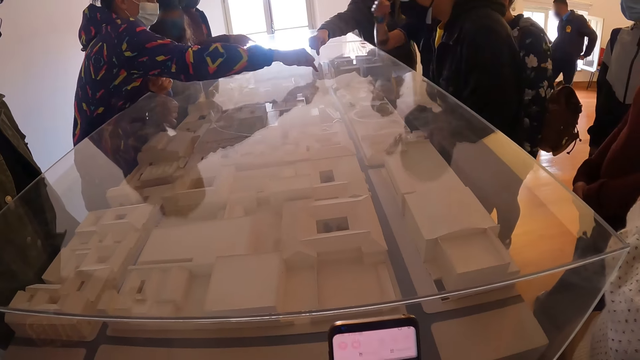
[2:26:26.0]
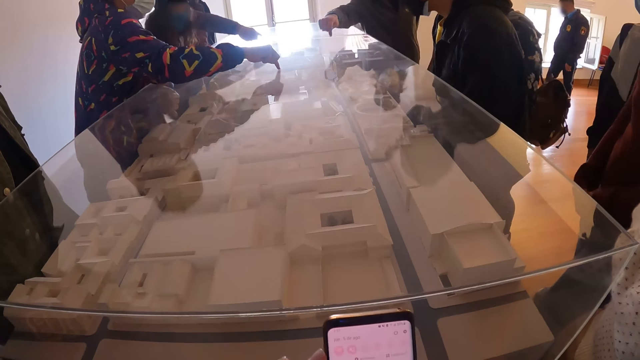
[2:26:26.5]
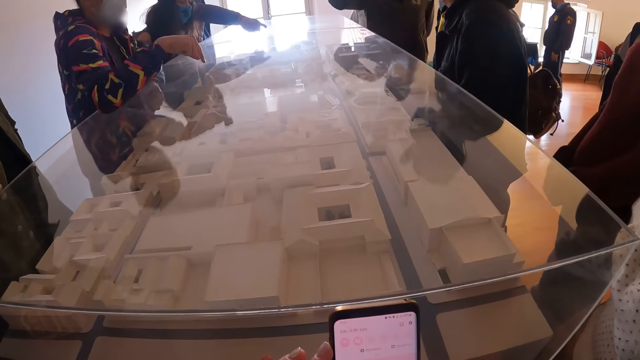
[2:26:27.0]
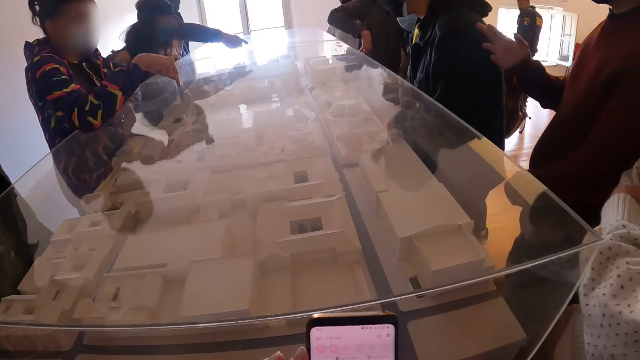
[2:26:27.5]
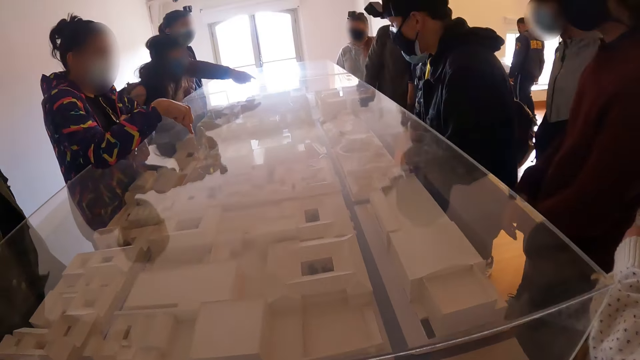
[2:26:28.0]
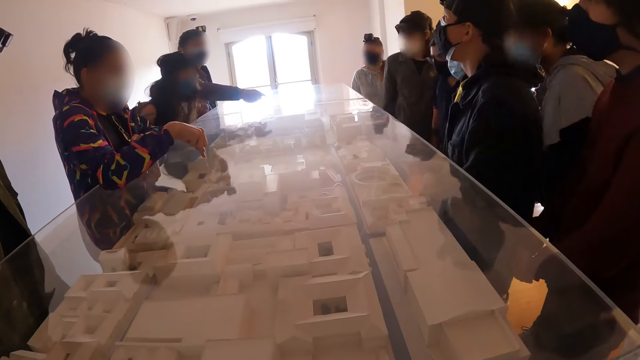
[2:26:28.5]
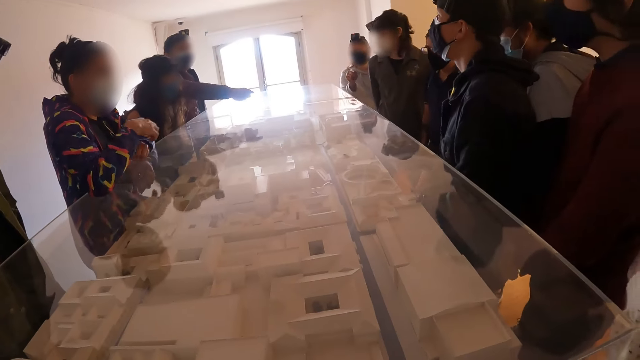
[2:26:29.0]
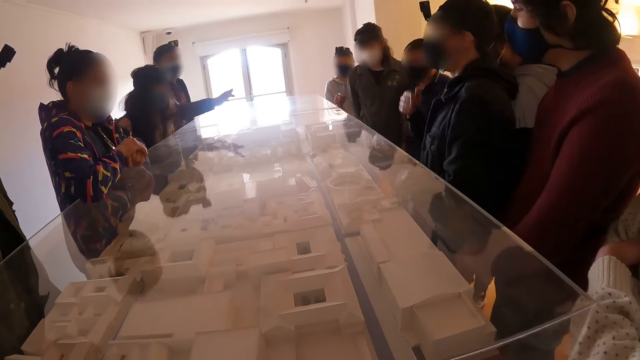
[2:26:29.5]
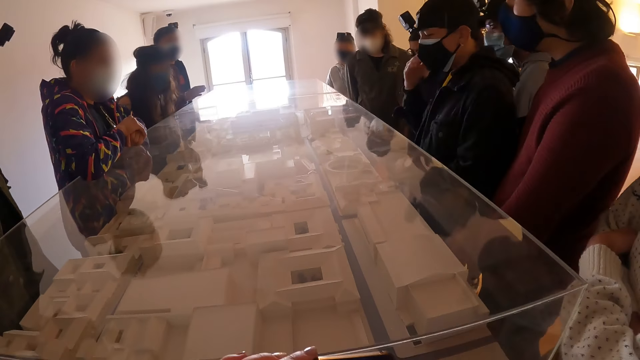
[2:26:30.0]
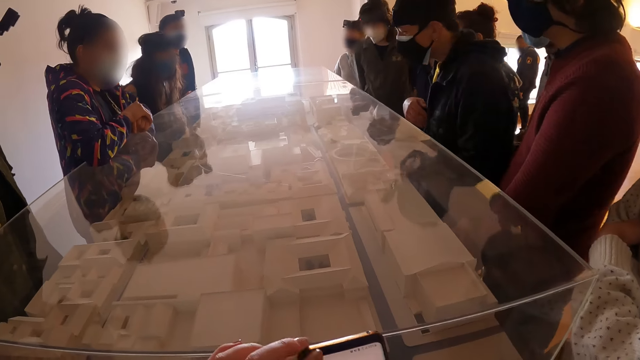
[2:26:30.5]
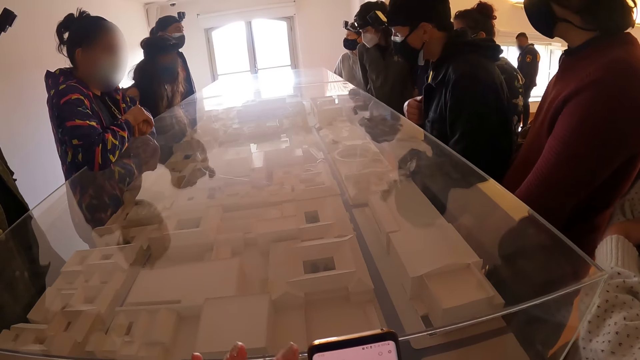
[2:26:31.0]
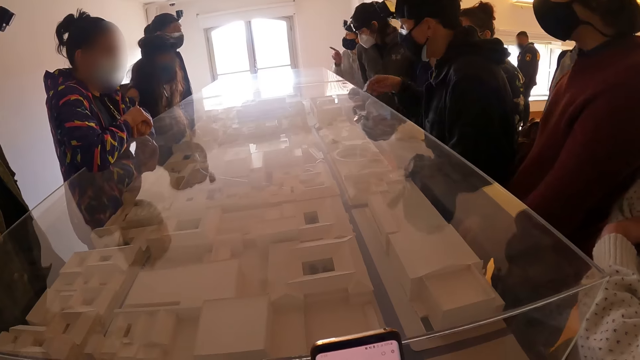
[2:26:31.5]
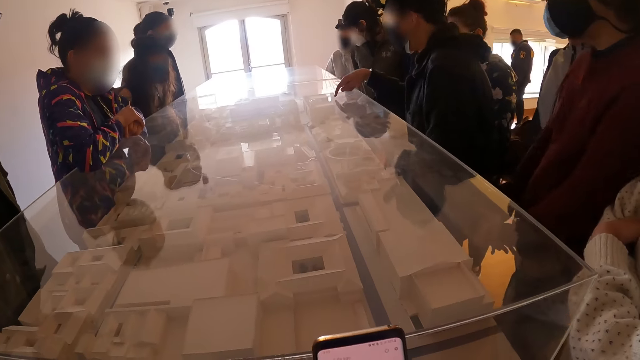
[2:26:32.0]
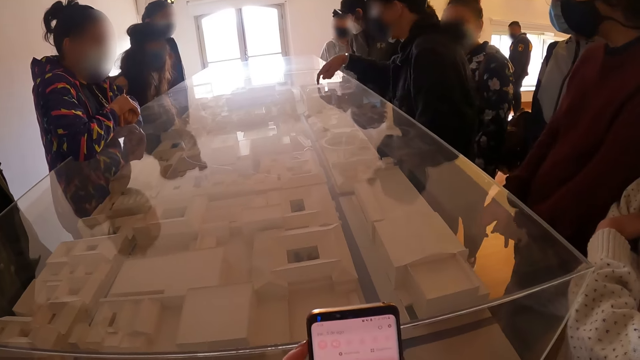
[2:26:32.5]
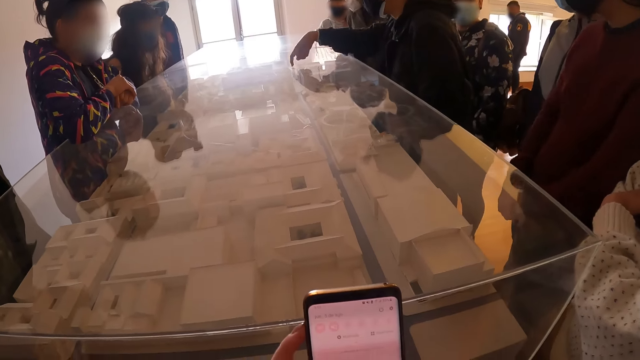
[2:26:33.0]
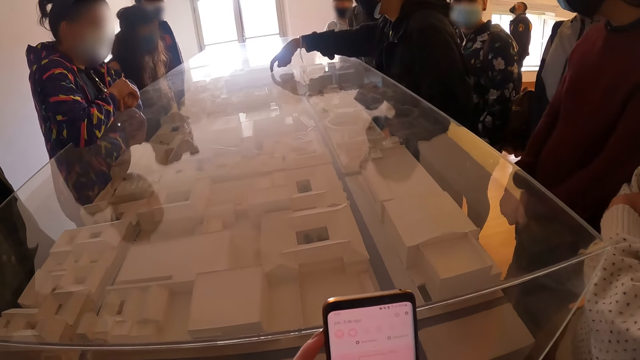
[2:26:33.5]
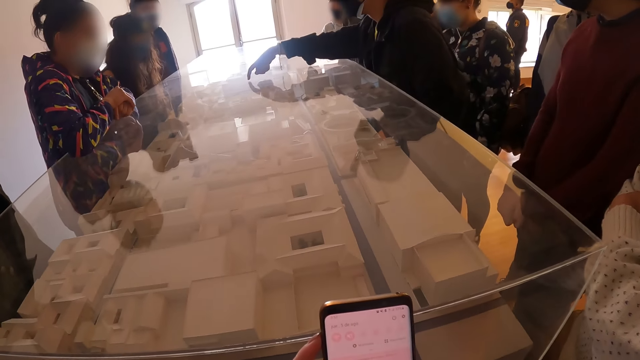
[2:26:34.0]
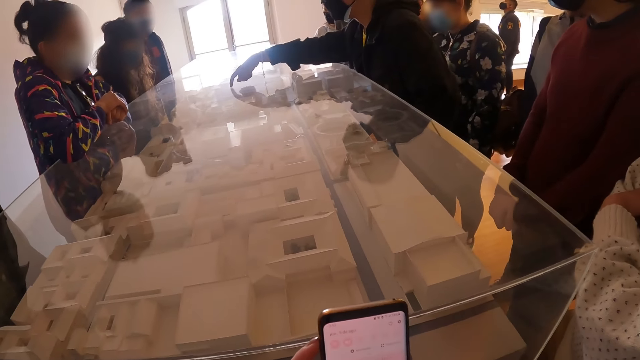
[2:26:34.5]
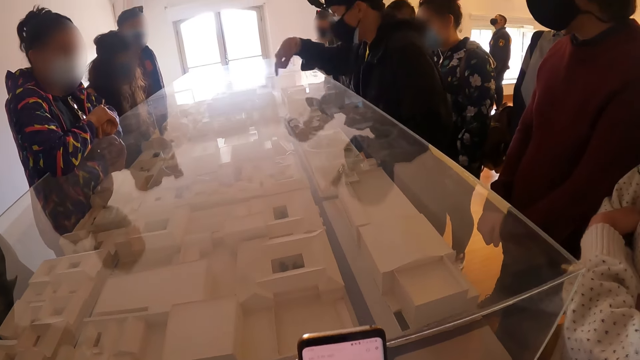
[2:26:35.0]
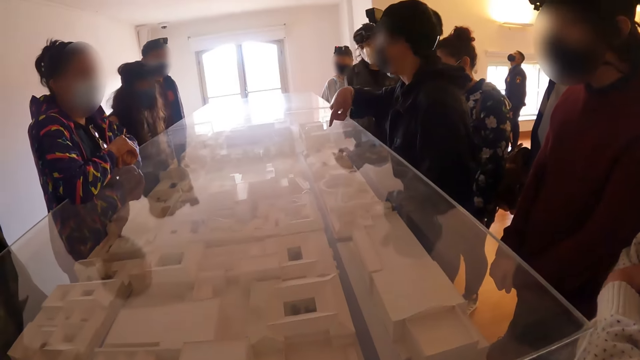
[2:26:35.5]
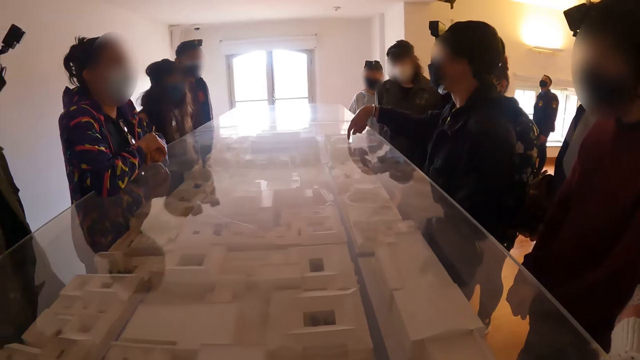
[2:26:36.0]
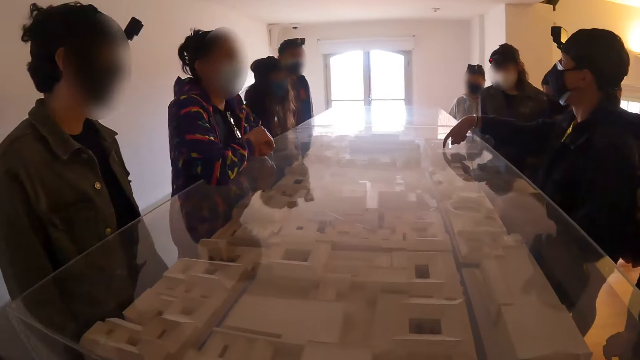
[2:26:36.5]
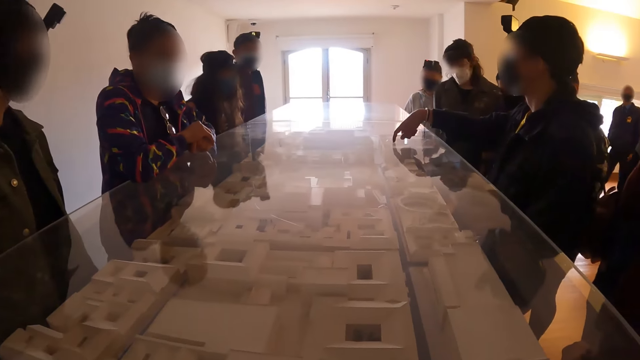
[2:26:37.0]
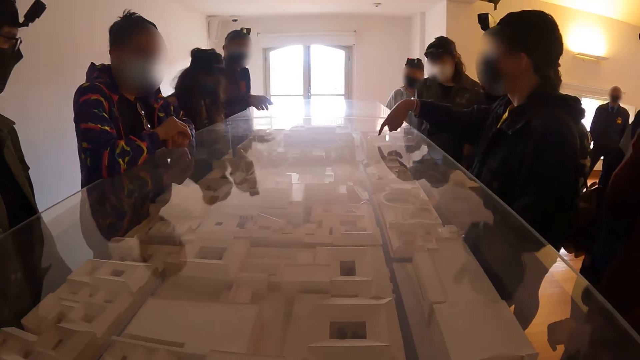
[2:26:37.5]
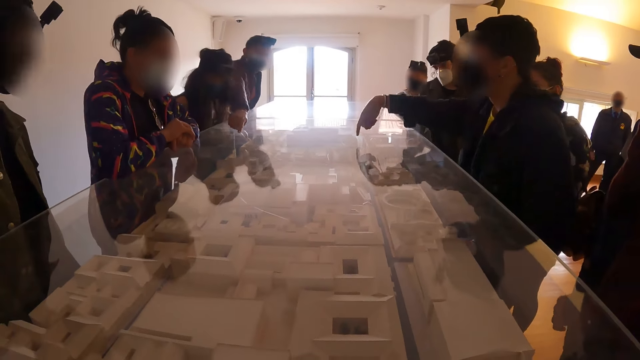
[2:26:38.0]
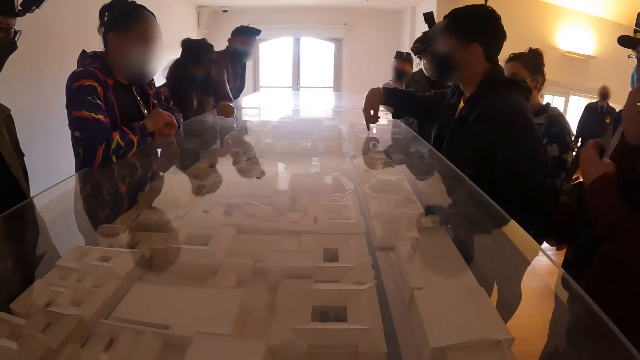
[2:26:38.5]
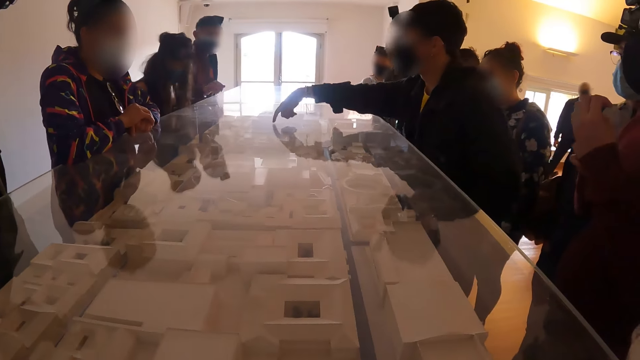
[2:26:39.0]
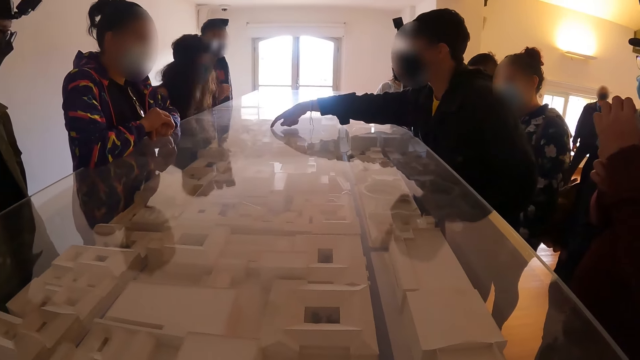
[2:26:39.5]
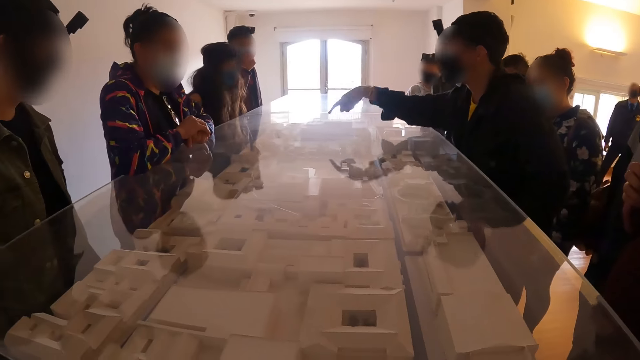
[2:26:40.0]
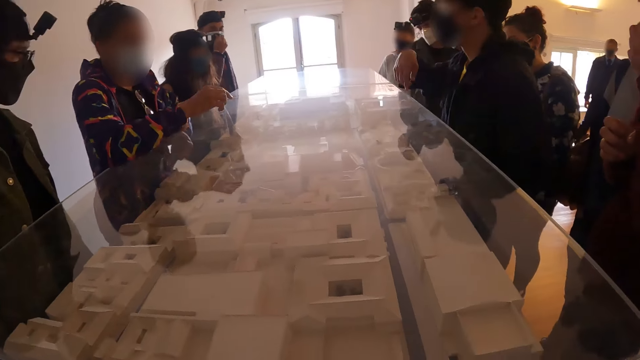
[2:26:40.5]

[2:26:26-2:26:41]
The camera wearer looks at a group of people talking. They operate their phone. They stare at a person. They look at the group of people talking.

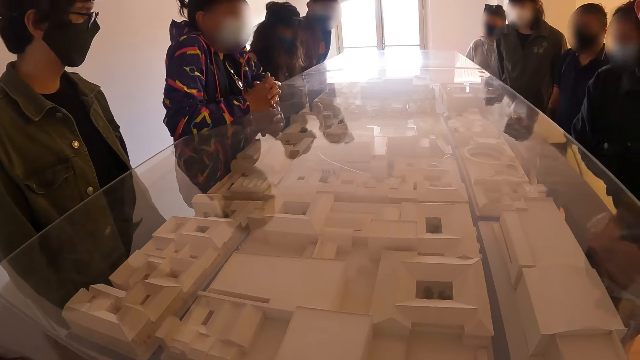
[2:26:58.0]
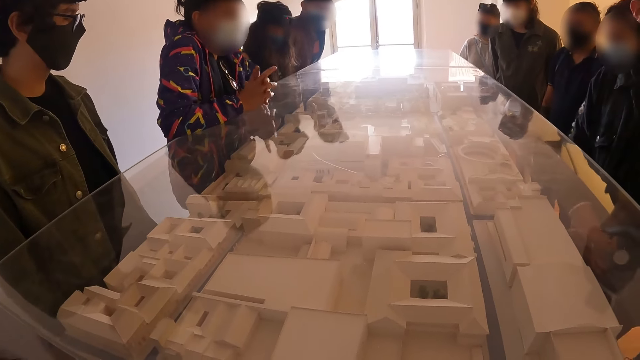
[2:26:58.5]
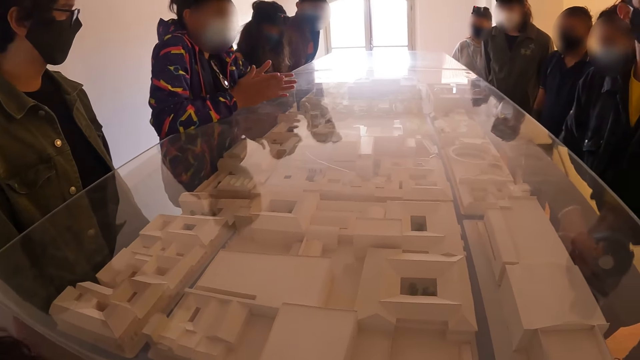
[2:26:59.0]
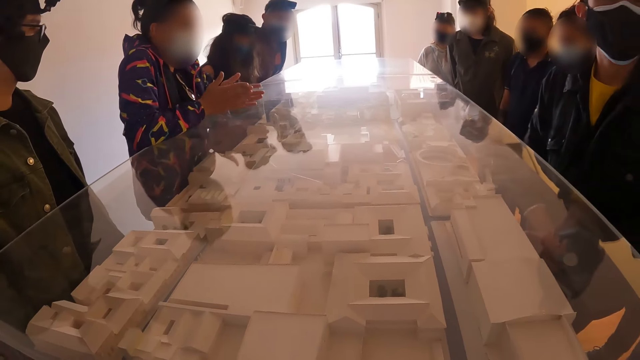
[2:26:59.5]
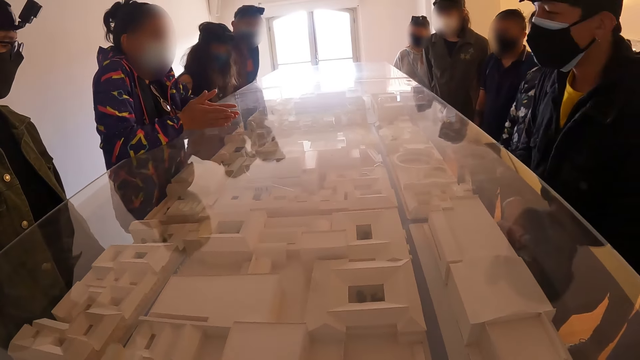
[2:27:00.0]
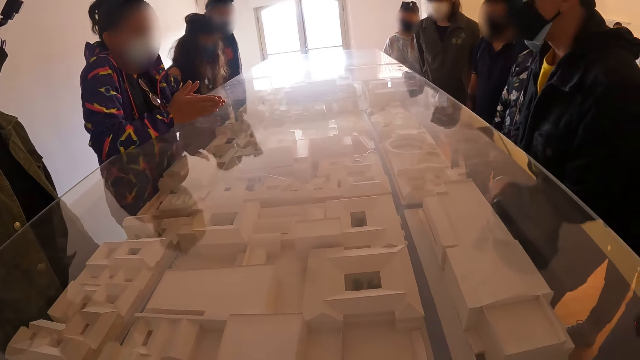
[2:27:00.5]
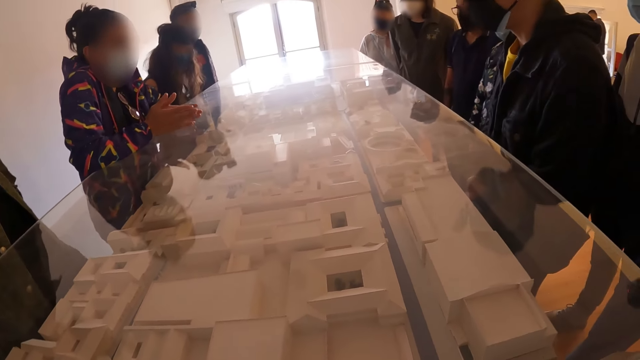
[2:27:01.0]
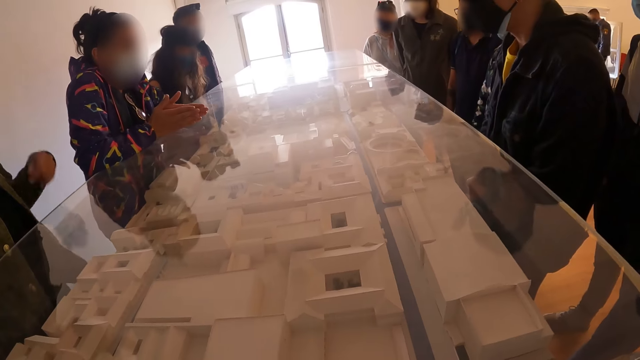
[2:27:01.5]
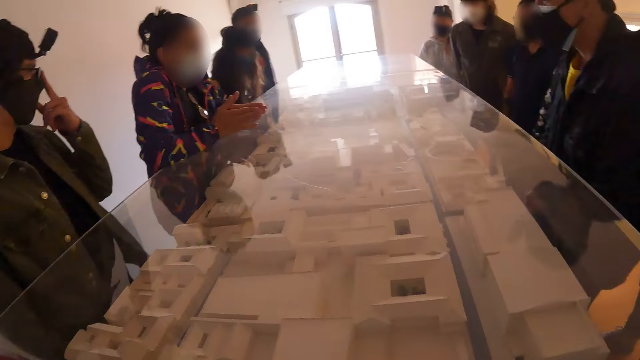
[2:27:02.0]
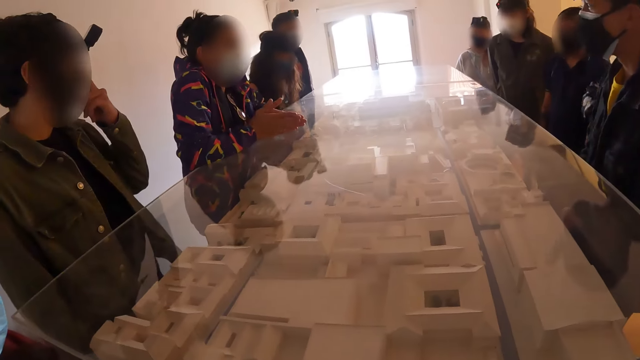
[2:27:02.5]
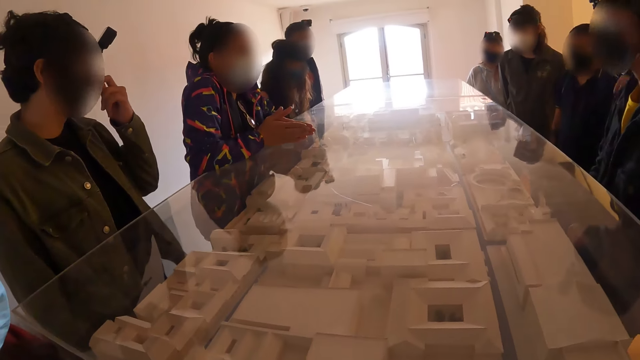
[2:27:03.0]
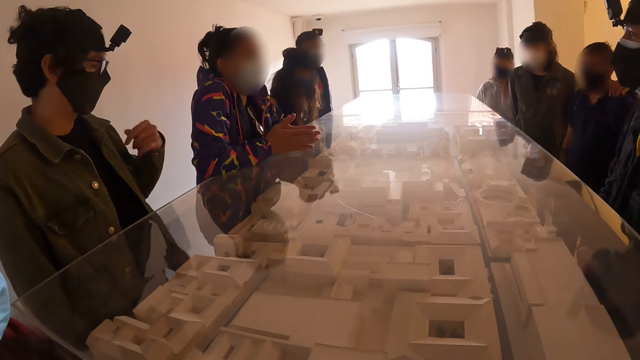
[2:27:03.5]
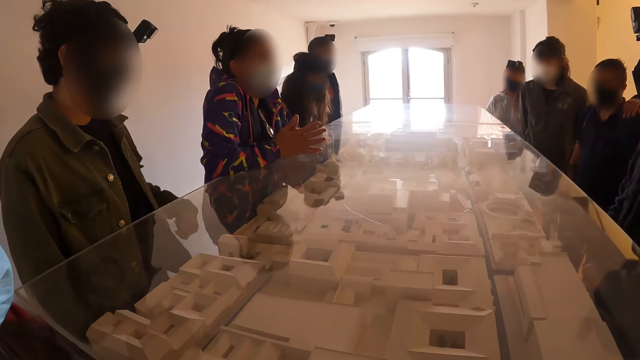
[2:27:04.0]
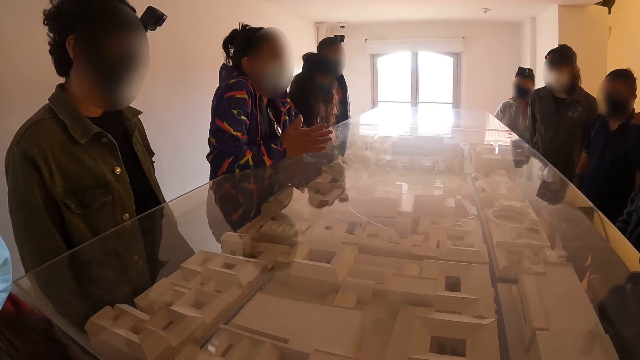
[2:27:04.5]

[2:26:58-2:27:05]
The camera wearer looks at a woman talking to a group of people.
